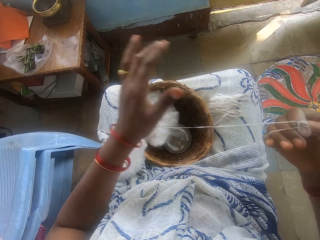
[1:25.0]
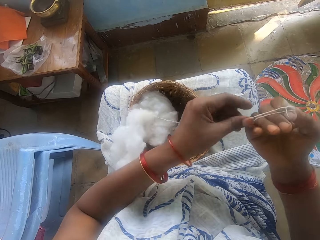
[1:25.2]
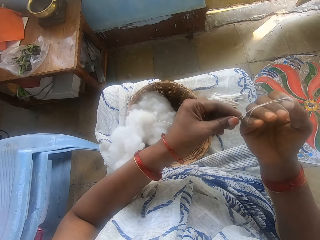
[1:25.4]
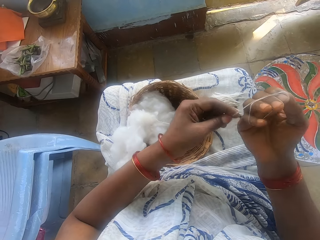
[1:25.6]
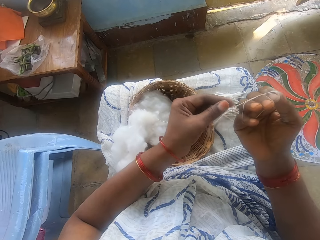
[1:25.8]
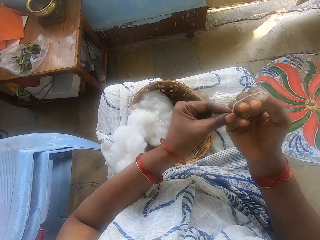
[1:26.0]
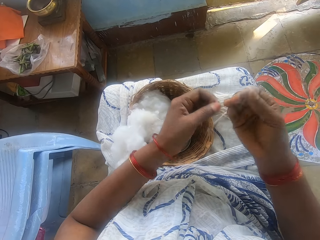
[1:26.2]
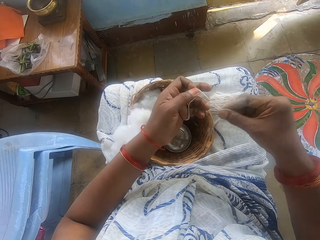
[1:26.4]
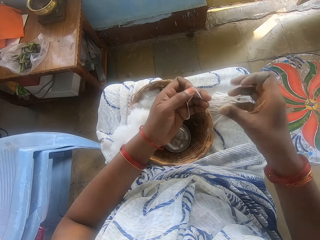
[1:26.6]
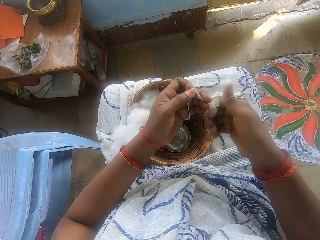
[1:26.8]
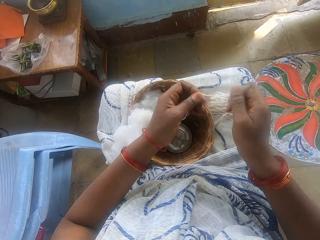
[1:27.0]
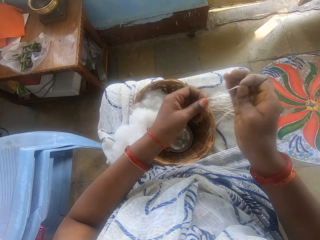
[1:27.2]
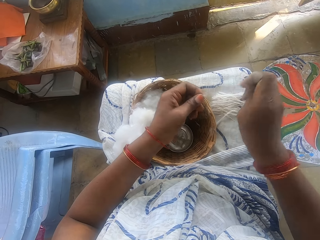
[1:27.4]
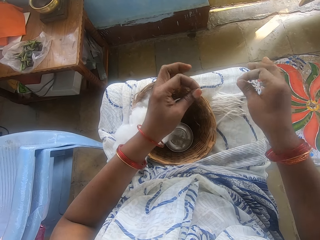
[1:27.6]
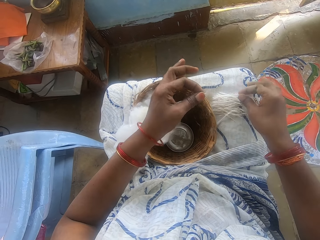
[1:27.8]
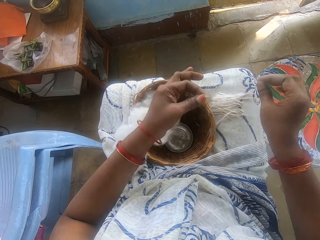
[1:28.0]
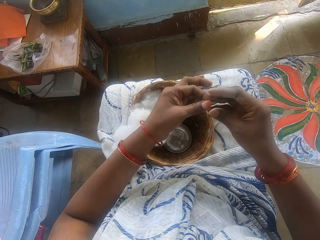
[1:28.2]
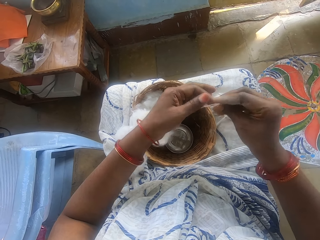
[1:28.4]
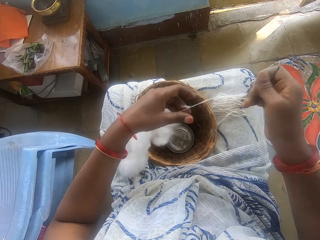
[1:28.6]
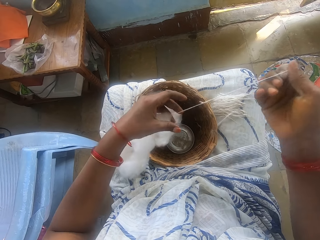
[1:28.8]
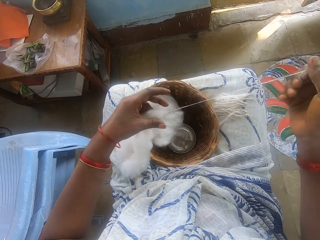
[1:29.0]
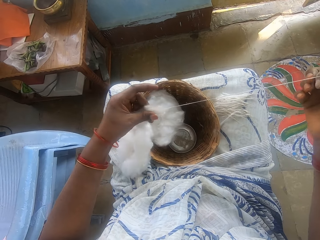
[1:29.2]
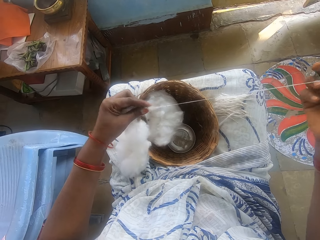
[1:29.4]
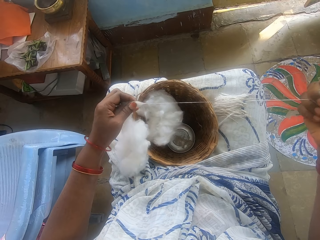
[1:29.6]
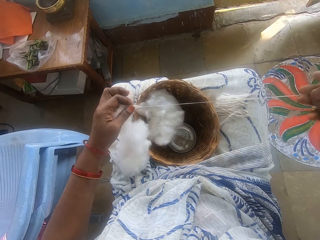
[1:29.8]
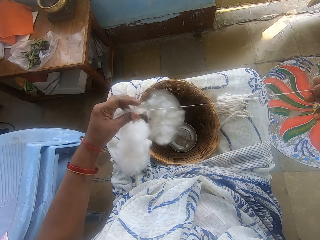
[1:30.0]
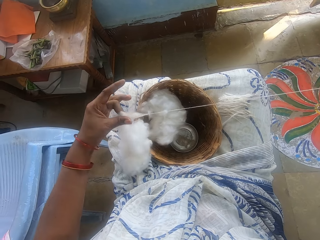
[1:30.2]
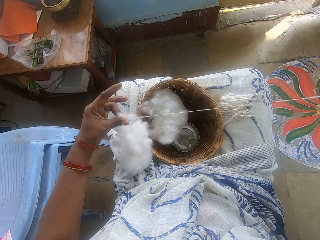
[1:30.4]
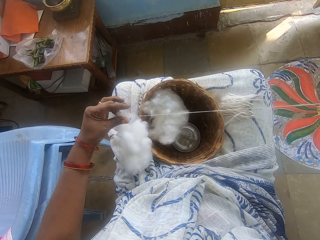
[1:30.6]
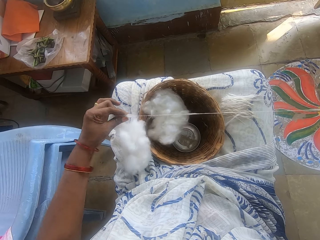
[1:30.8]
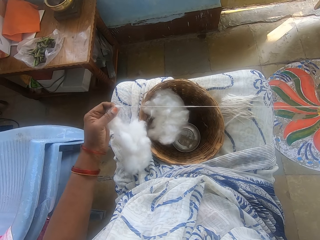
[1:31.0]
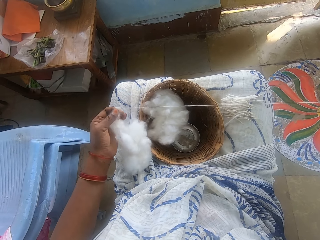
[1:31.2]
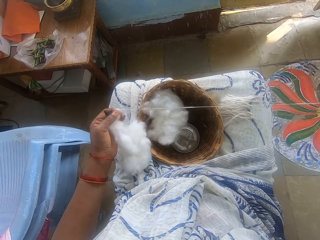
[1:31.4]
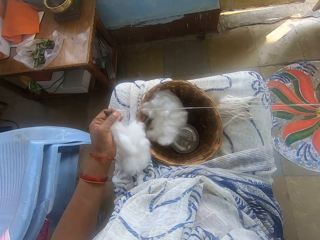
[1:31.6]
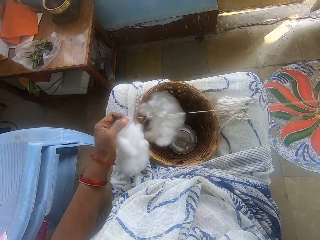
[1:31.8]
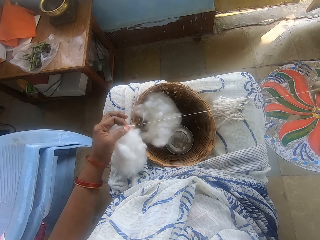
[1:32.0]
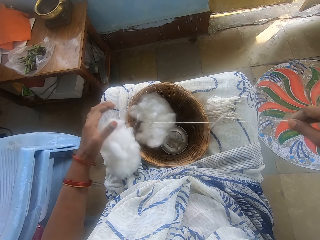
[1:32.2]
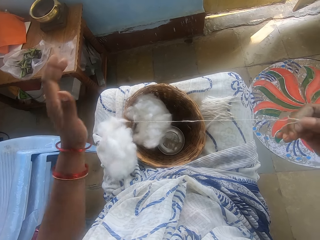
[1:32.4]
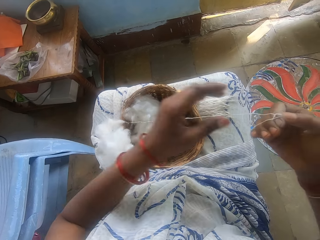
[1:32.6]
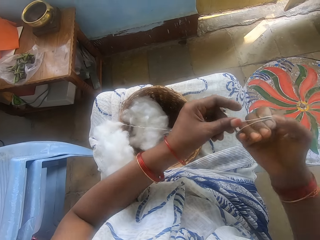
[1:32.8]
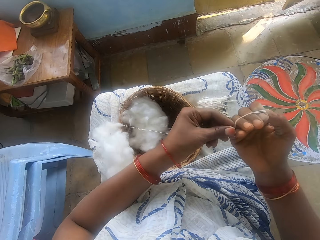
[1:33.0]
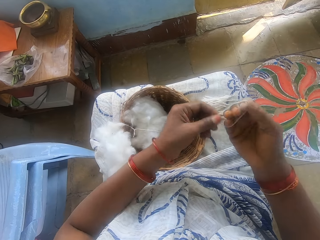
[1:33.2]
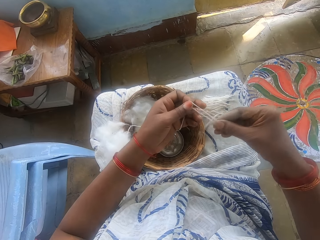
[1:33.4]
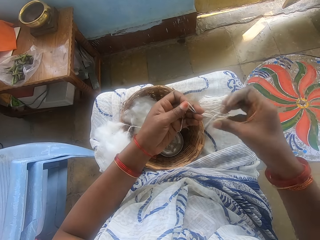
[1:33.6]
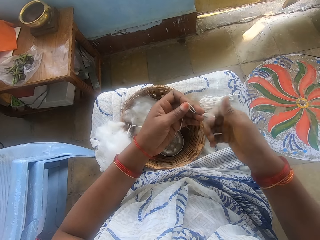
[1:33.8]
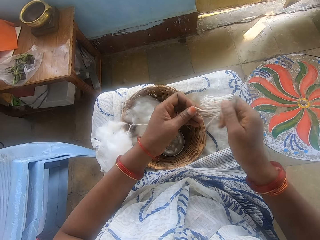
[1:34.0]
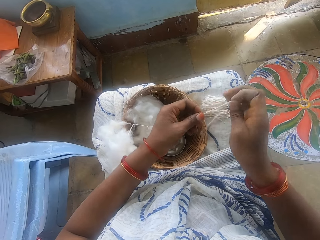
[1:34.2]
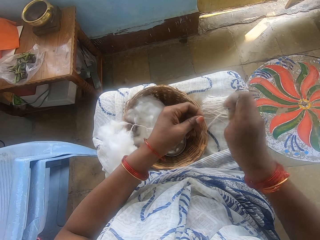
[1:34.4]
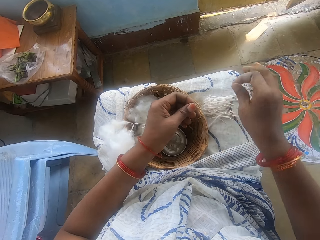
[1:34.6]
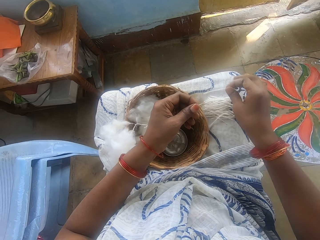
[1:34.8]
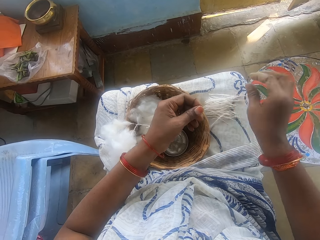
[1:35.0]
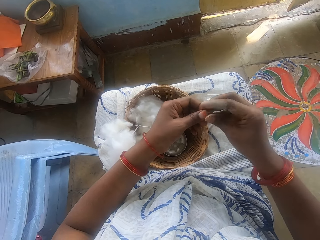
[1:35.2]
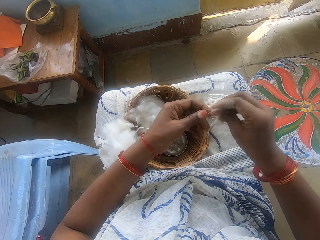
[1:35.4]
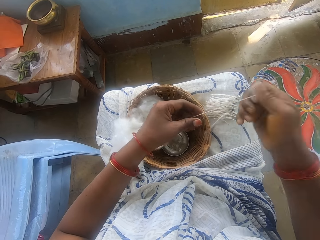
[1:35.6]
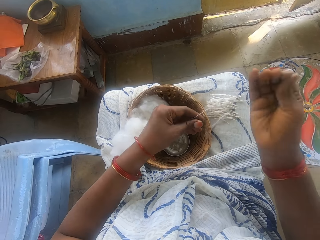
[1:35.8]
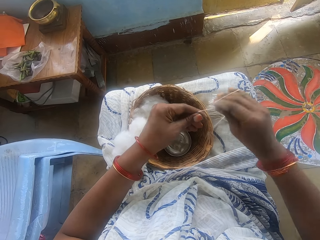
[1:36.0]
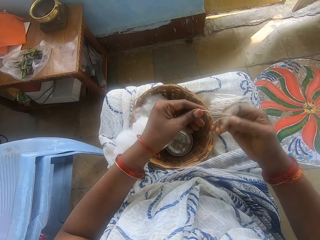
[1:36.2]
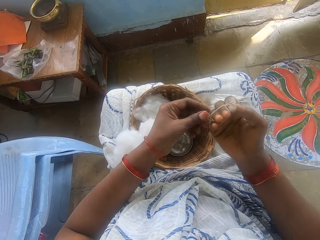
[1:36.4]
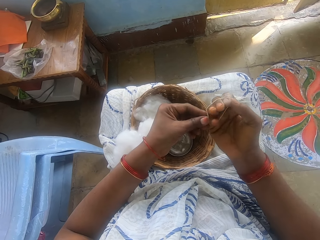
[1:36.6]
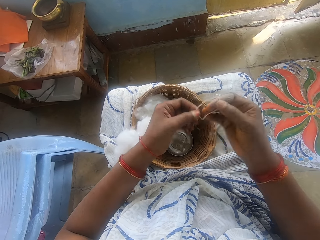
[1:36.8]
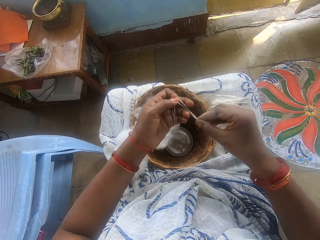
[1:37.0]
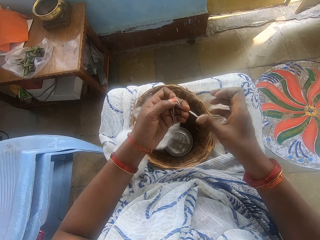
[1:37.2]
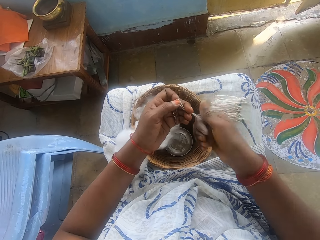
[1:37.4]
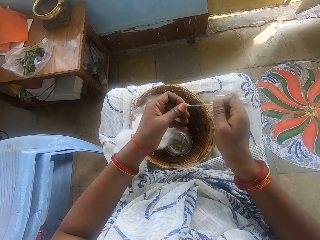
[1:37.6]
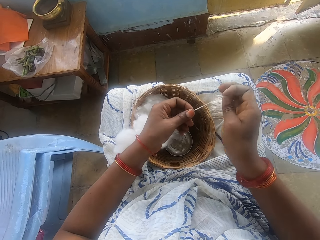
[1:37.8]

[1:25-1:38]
The camera wearer measures the cotton wool. She cuts the cotton wool into size. She drops the cotton wool on her lap. She threads the cotton wool. She spins the wool. She measures the cotton wool. She cuts the cotton wool into size. She drops the cotton wool on her lap. She spins the wool. She measures the cotton wool.

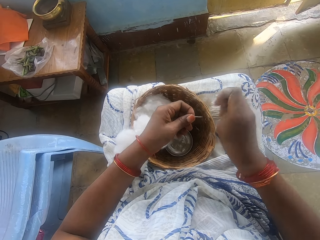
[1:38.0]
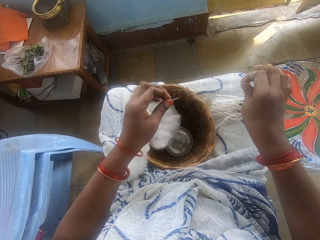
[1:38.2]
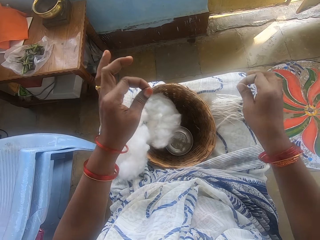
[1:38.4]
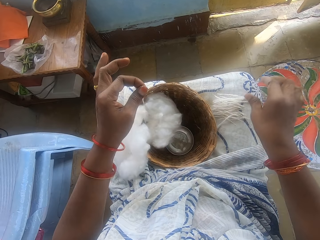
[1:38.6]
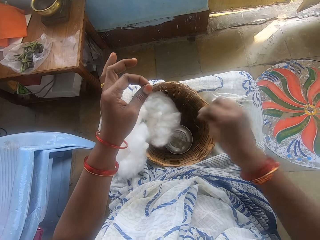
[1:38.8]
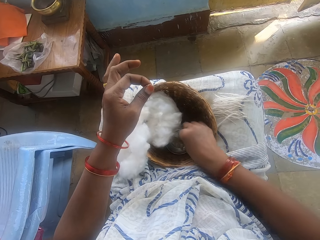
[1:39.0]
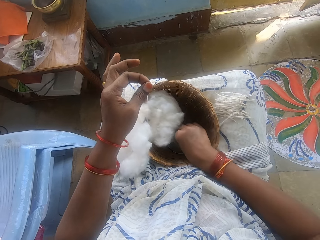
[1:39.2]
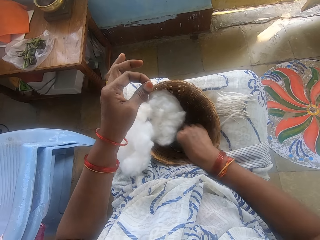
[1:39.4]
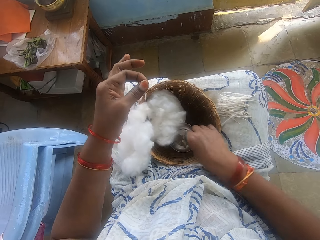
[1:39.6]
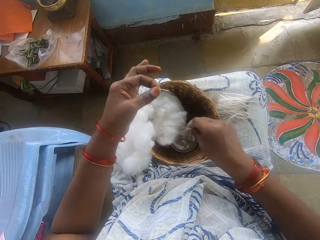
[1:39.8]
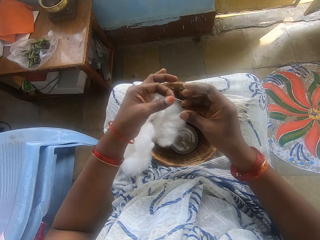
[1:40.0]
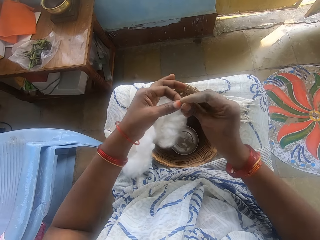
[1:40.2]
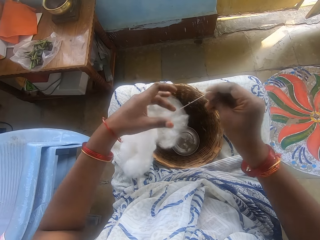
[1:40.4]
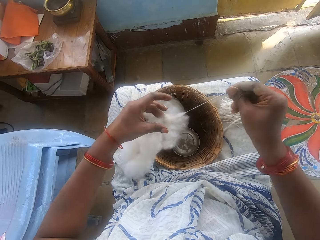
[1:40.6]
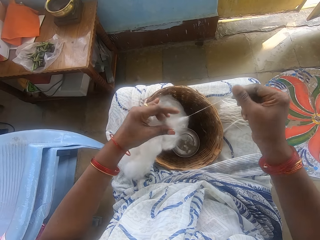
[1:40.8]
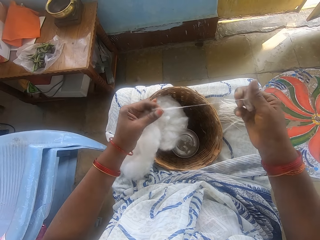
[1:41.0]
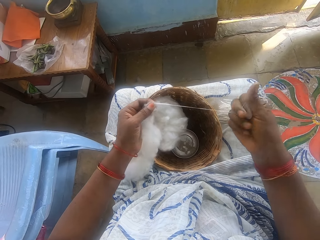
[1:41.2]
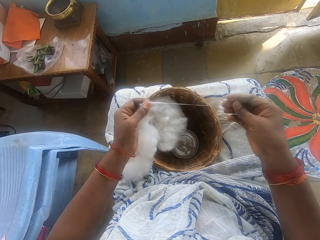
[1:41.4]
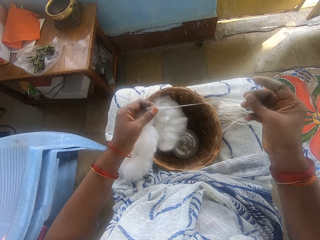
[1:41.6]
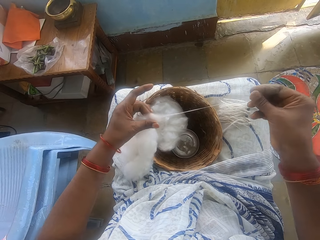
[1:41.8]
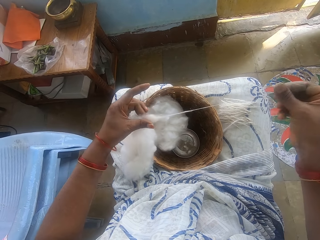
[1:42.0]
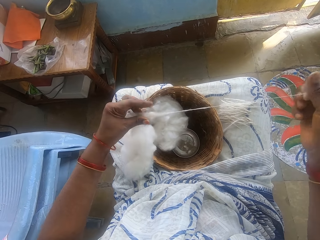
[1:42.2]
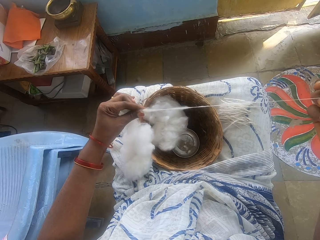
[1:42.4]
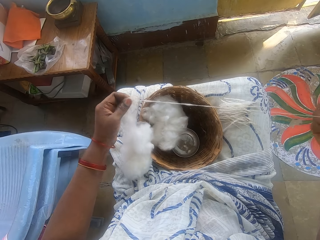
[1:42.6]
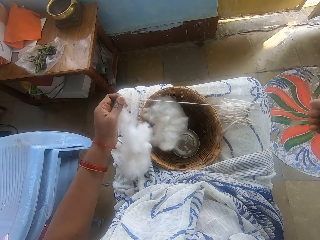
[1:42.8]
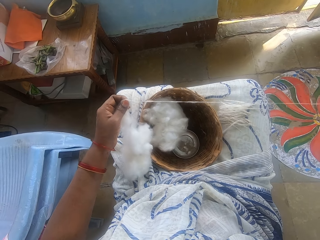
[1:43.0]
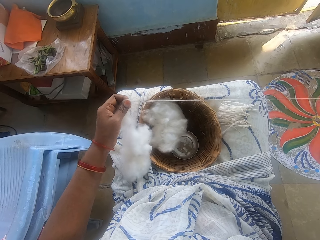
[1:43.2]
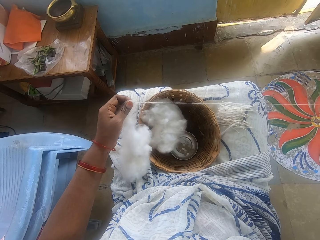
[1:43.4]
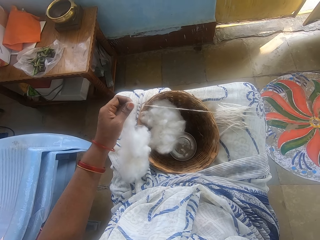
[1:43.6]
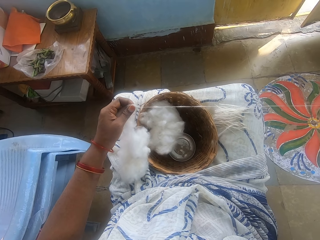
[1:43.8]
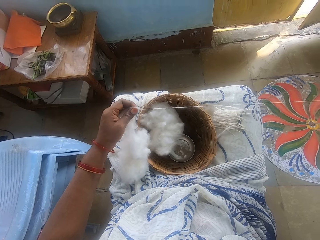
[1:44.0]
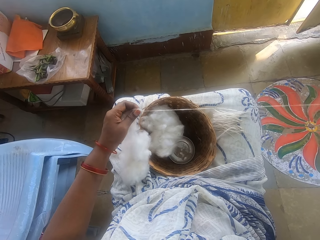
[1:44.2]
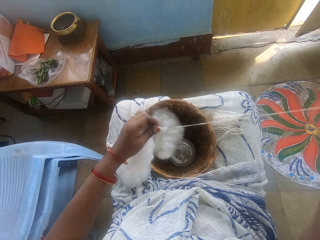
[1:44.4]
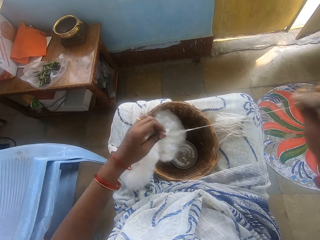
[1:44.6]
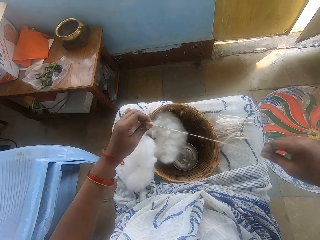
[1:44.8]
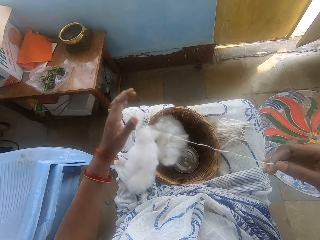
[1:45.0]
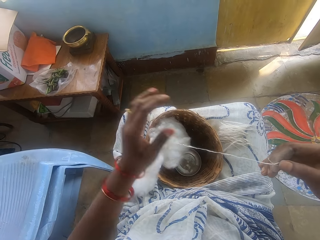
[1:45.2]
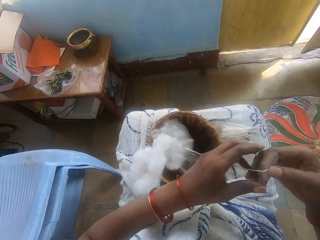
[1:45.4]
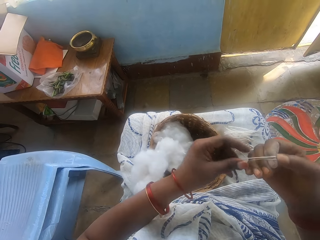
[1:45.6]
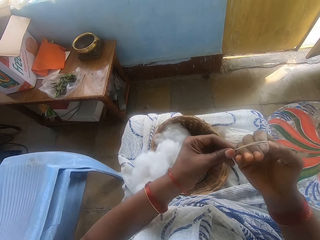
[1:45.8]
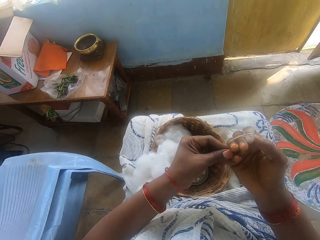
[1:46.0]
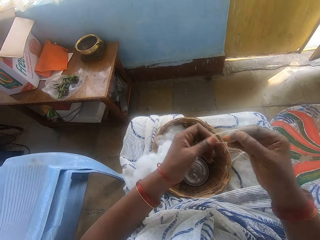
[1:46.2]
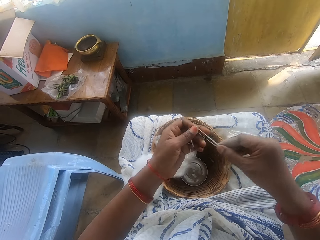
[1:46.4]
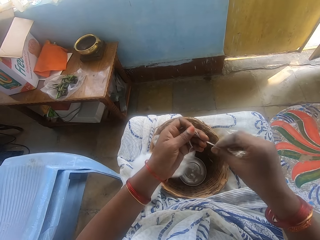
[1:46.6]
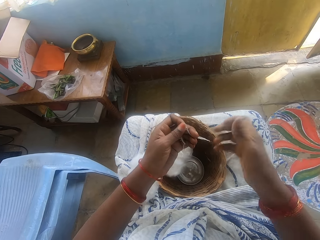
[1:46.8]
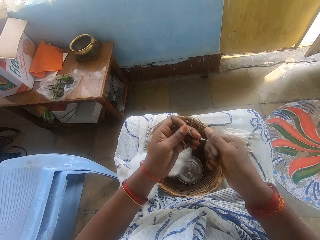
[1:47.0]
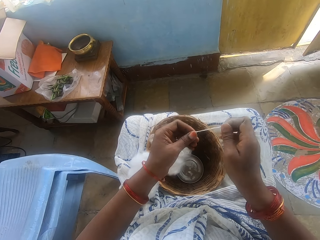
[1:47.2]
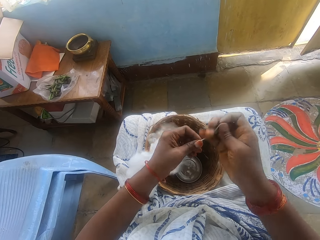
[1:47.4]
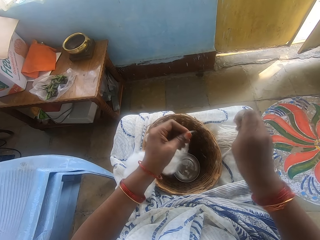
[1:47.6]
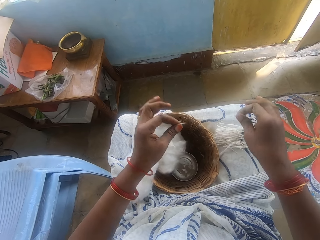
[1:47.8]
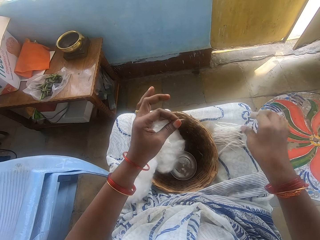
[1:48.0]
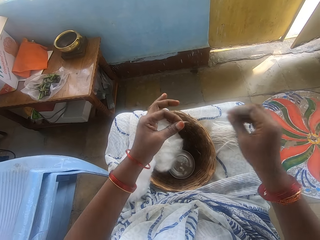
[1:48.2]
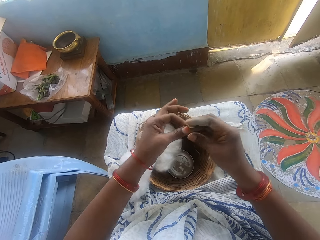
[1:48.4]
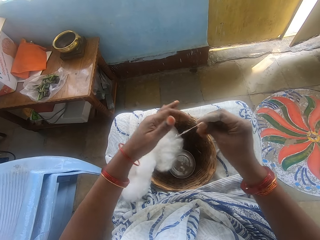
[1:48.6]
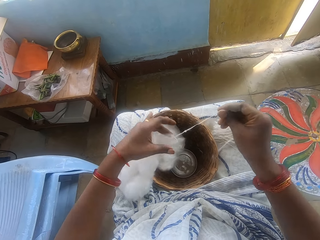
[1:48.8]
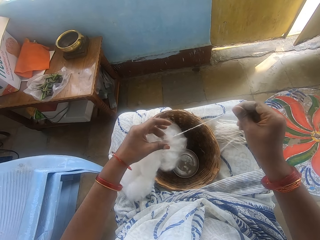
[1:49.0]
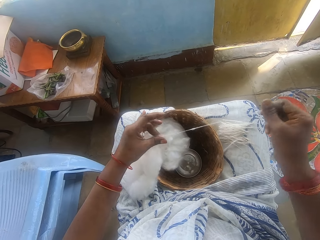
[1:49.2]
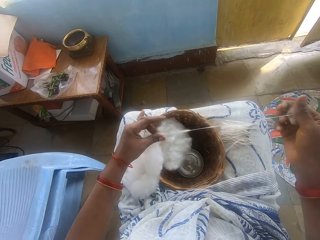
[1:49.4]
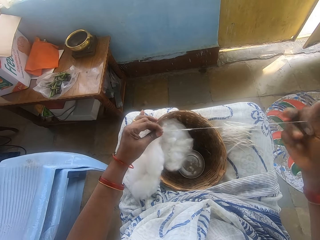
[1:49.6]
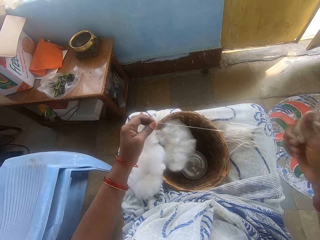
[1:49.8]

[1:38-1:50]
The camera wearer cuts the cotton wool into size. She drops the cotton wool on her lap. She touches water in the small bowl. She threads the cotton wool. She spins the wool. She measures the cotton wool. She cuts the cotton wool into size. She drops the cotton wool on her lap. She threads the cotton wool. She spins the wool.
